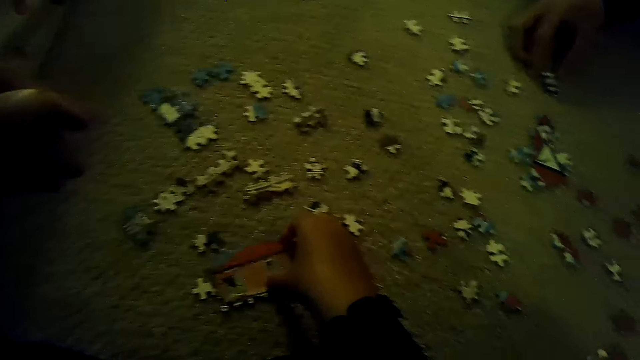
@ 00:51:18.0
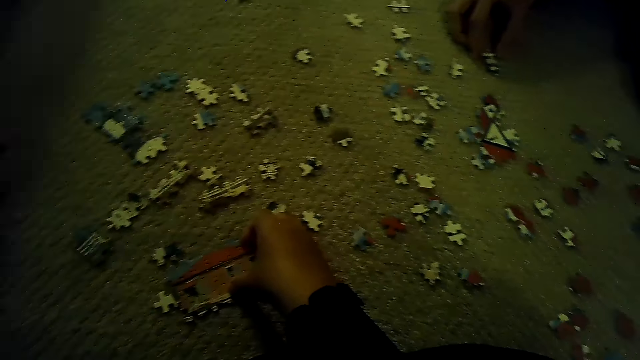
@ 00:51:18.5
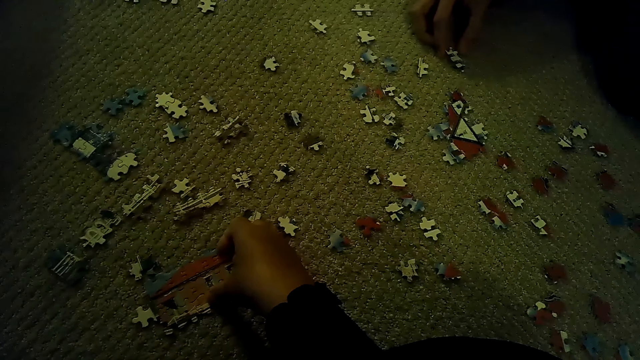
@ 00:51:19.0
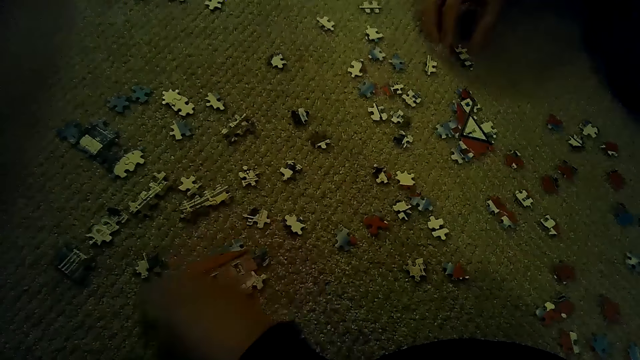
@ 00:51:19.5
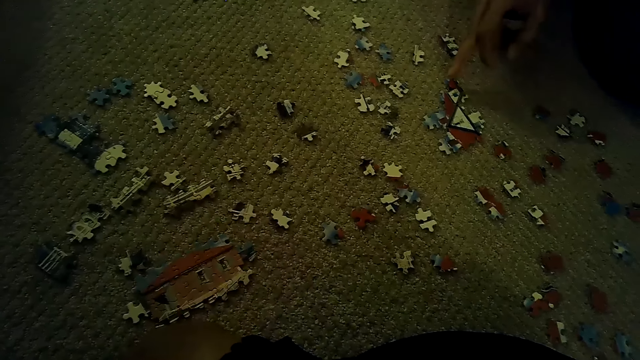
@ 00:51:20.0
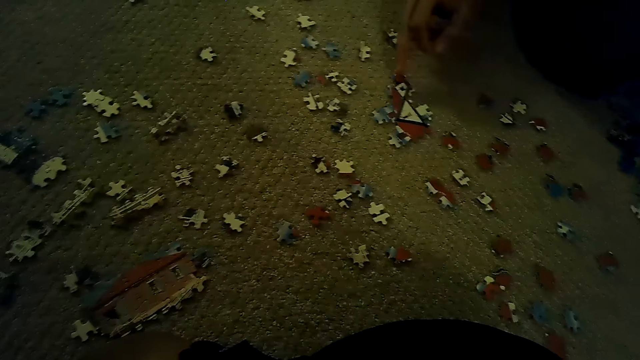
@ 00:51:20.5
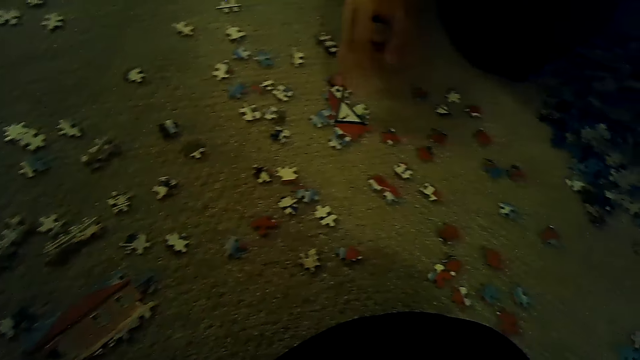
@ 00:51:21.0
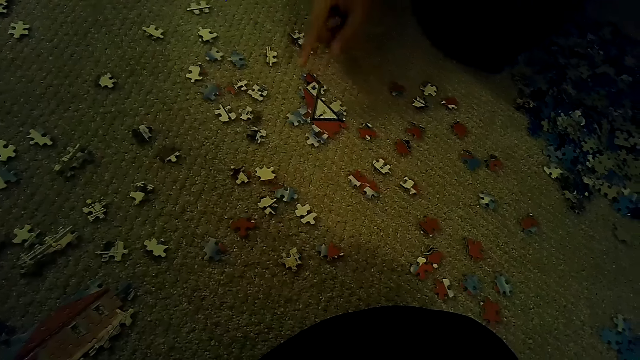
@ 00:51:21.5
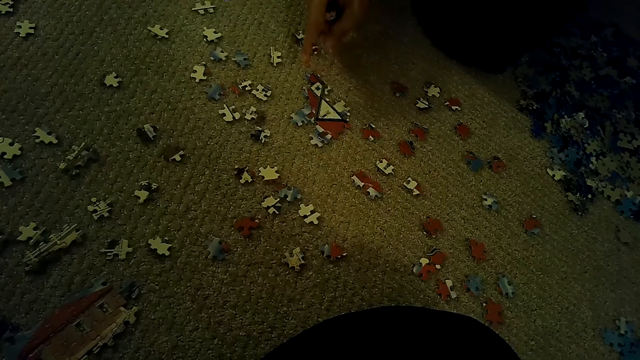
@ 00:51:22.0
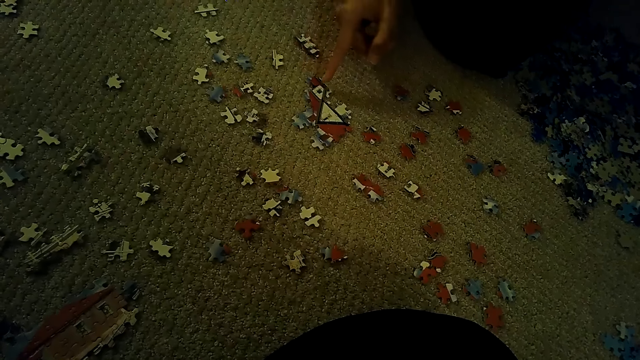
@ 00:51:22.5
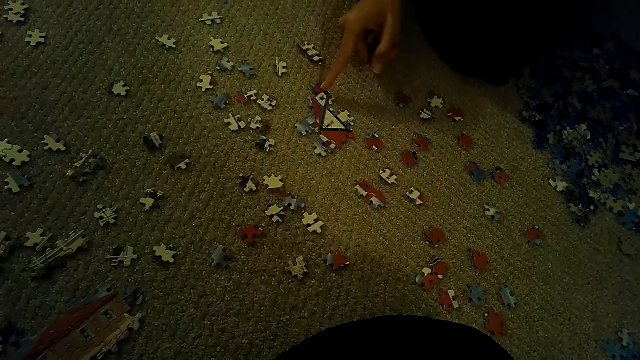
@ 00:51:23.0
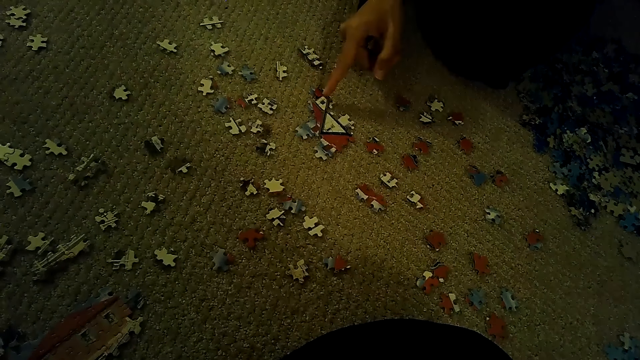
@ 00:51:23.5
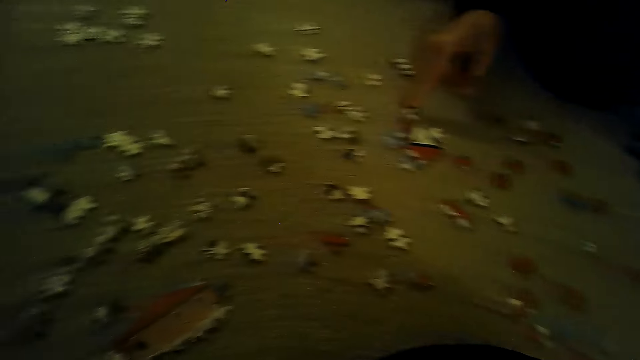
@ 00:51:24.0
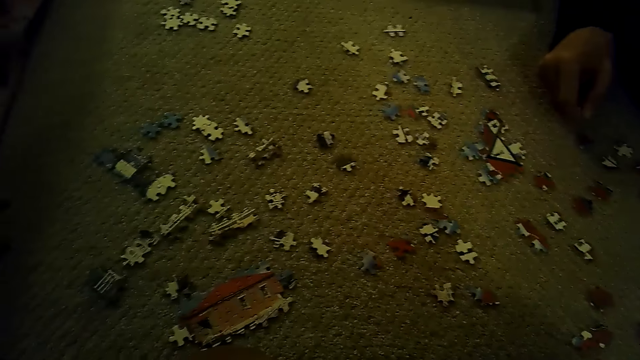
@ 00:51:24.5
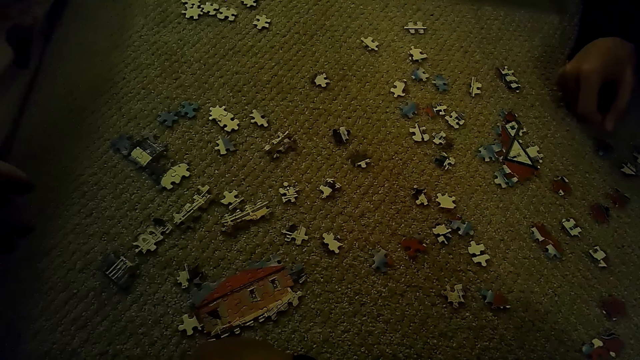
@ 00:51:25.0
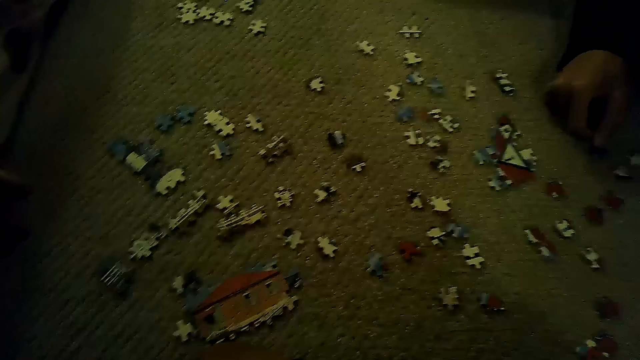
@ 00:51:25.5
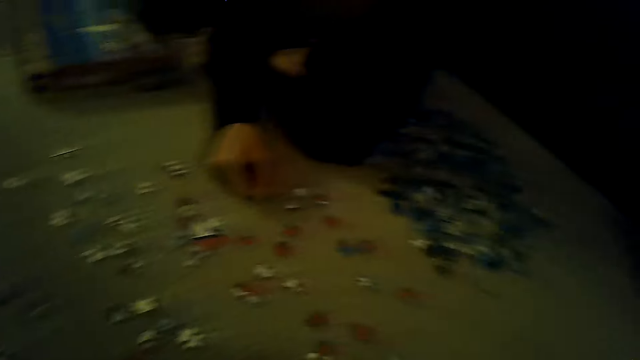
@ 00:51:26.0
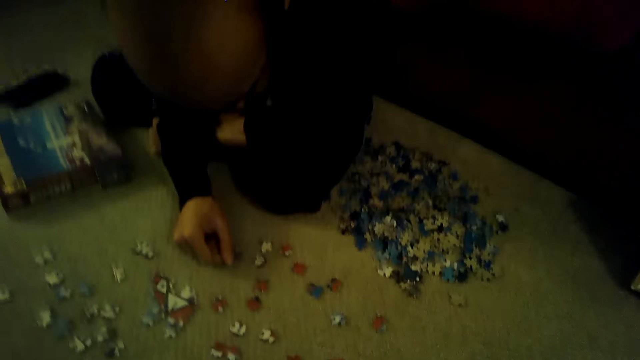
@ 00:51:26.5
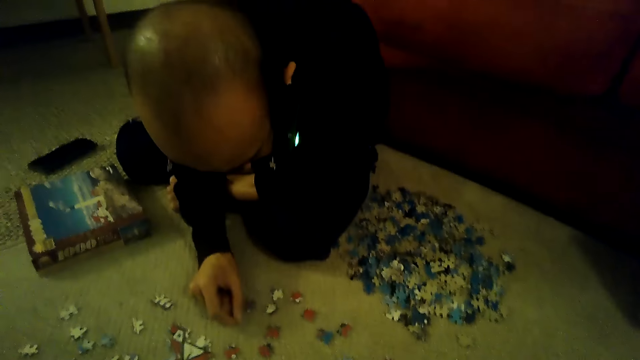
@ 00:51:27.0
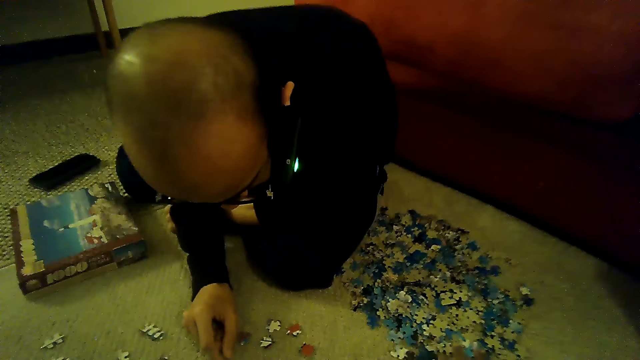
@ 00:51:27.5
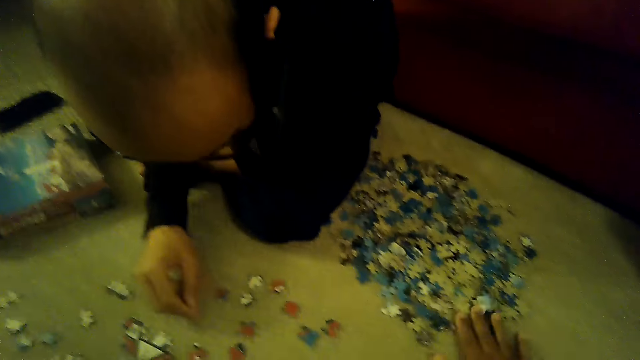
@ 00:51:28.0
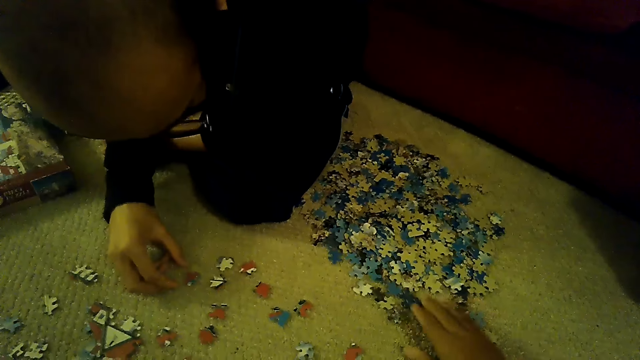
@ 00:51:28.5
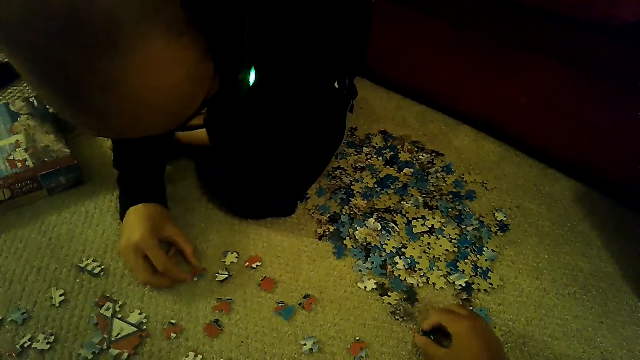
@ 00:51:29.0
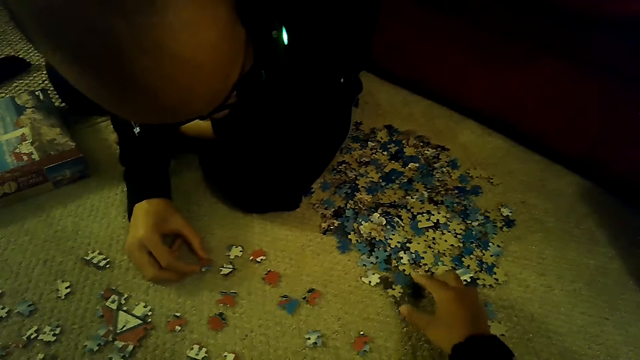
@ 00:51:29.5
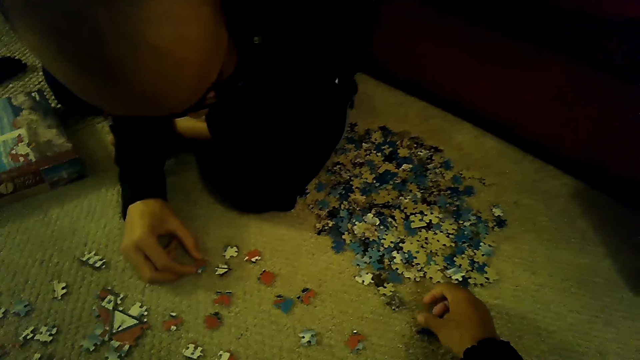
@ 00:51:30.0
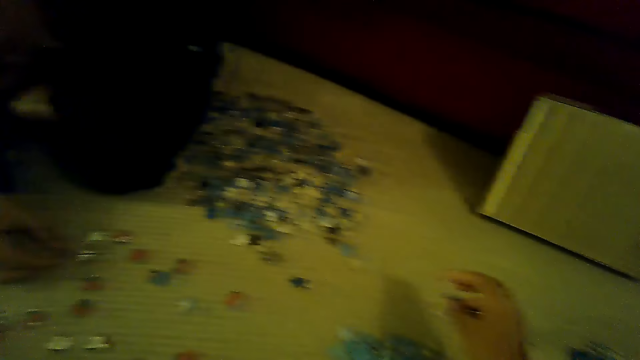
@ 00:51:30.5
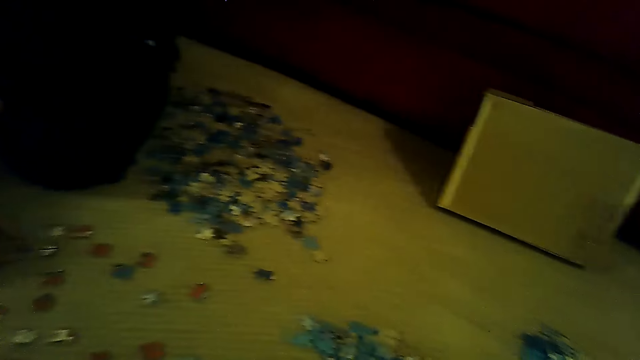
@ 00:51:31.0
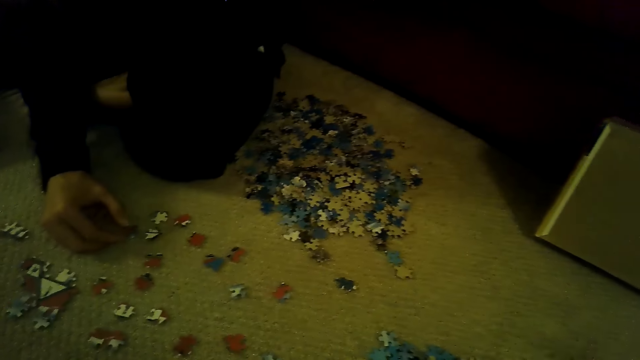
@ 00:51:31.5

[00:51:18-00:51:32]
A person points at the puzzle. The person picks up a puzzle piece. The camera wearer picks up puzzle pieces.

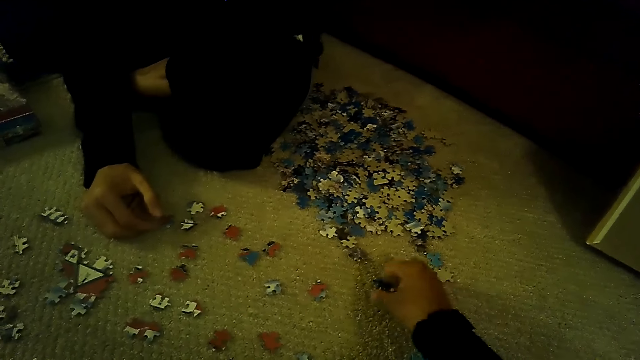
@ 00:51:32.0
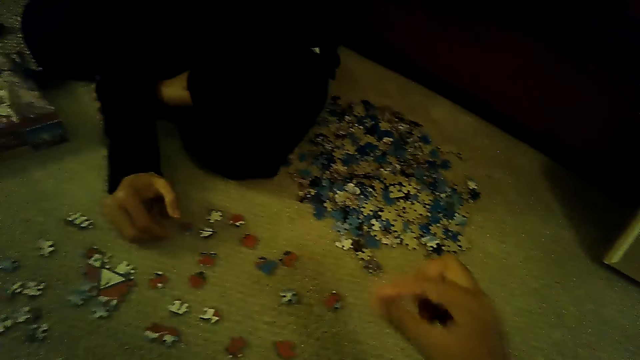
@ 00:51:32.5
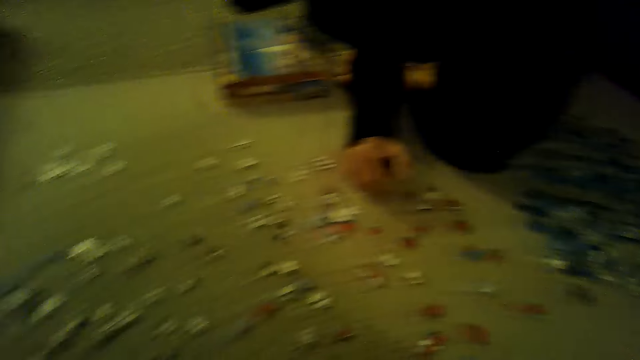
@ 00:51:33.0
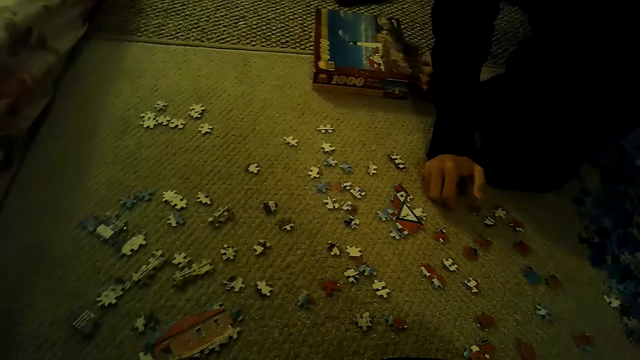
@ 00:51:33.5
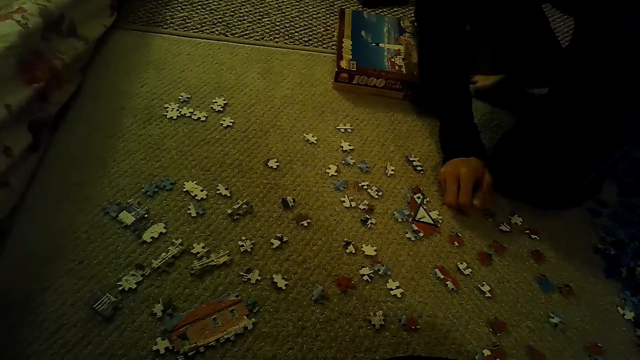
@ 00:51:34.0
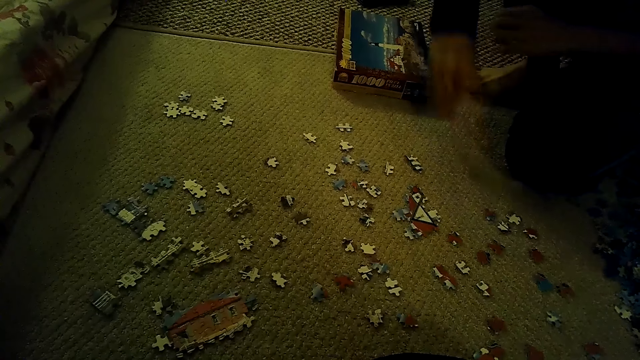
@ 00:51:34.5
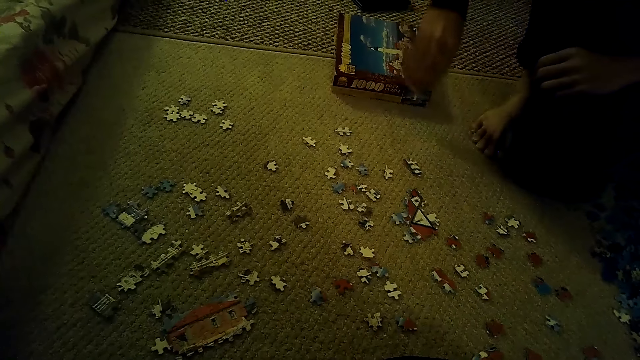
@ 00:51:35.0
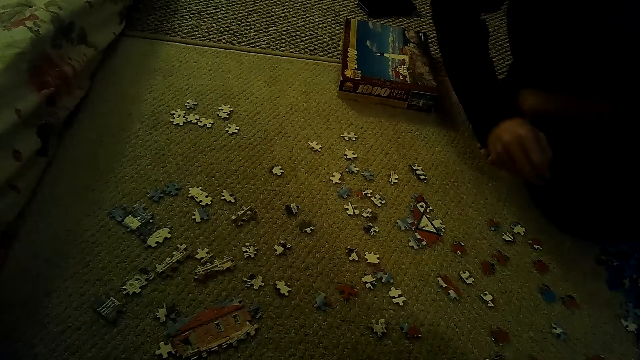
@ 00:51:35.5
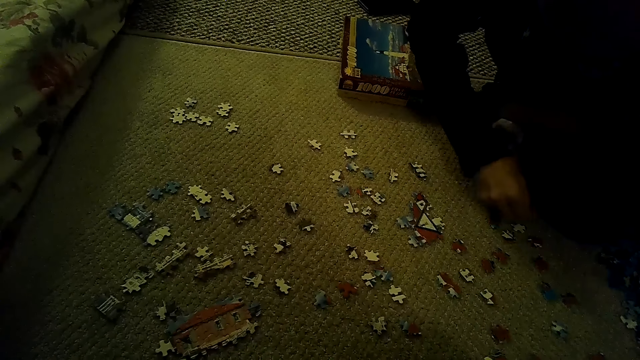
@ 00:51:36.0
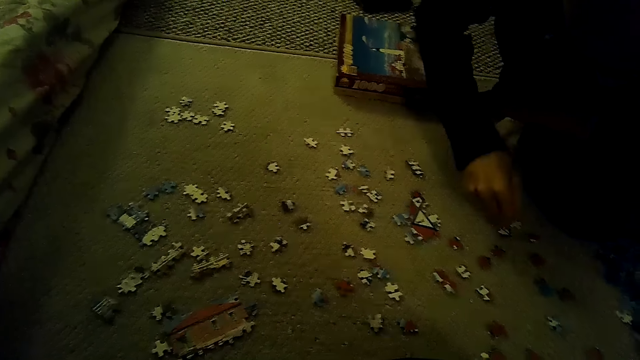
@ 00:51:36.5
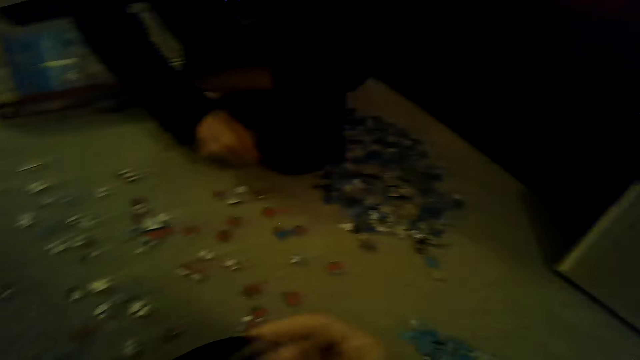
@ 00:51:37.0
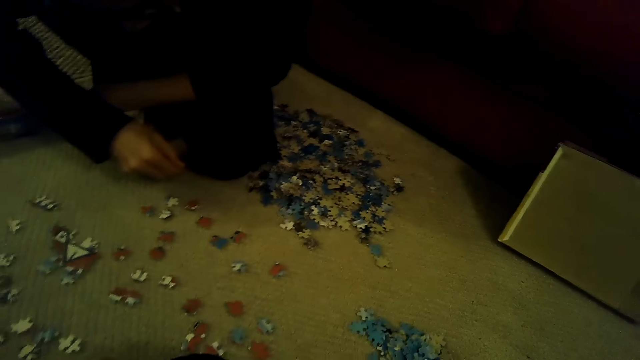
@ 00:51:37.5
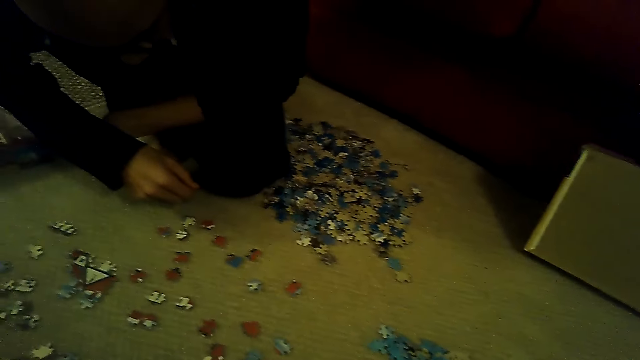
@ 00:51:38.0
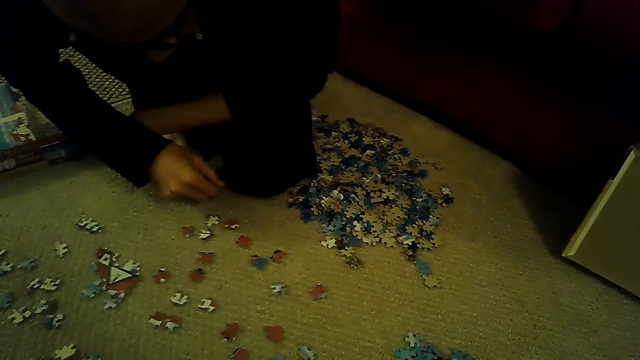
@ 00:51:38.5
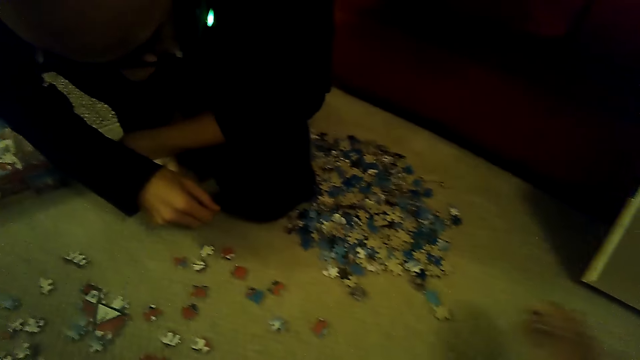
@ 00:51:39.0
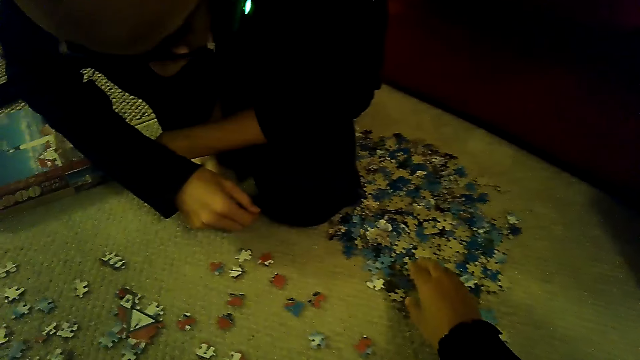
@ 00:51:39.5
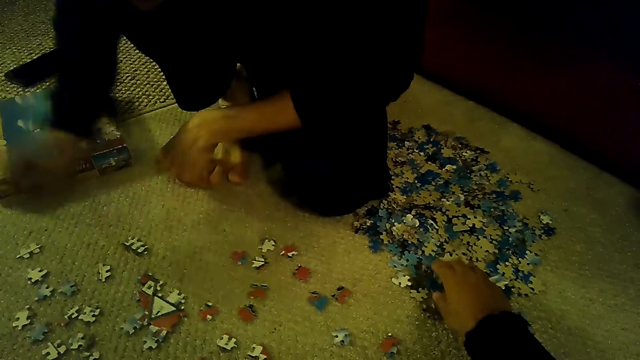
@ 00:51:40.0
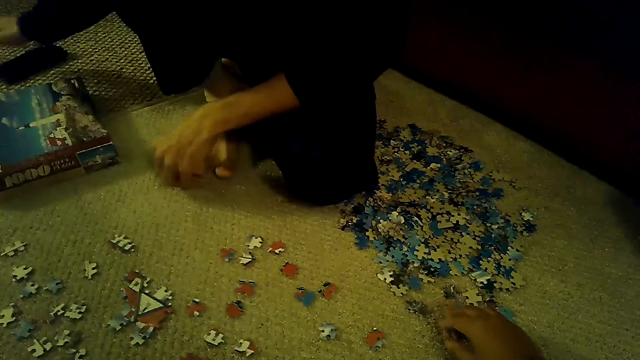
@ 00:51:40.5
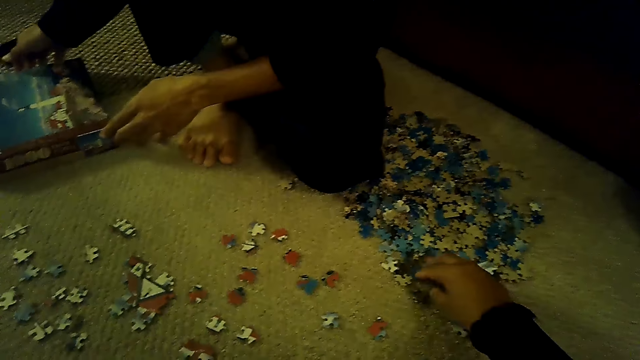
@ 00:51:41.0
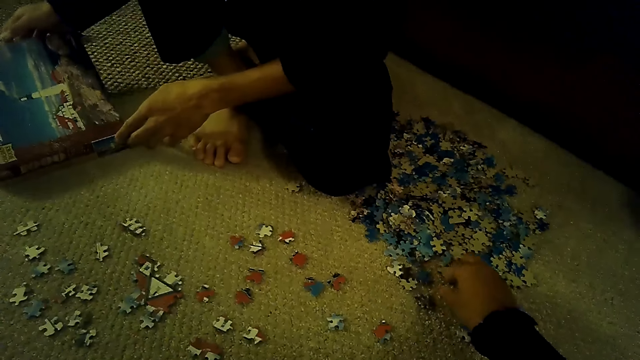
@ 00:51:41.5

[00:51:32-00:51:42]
The camera wearer picks a puzzle piece. A person sits on the floor. The camera wearer picks puzzle pieces. The person holds the box.
